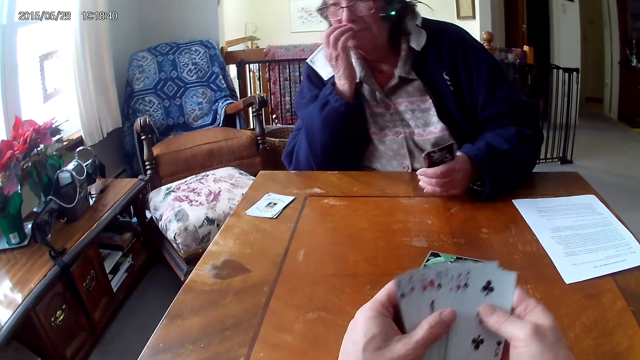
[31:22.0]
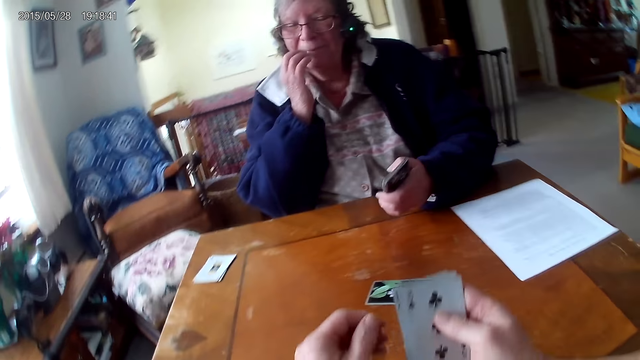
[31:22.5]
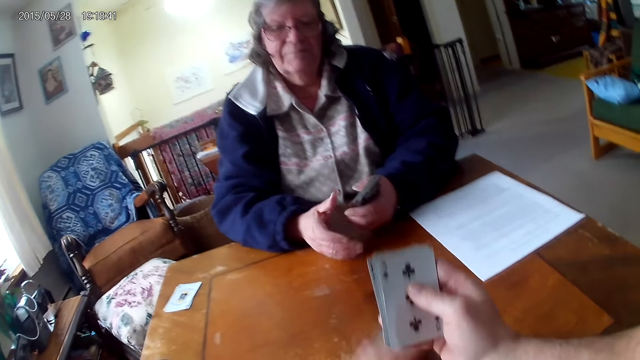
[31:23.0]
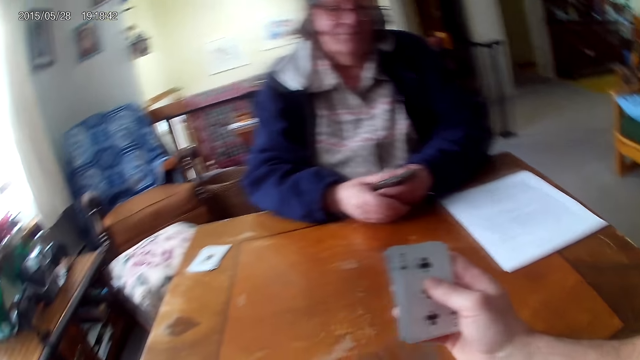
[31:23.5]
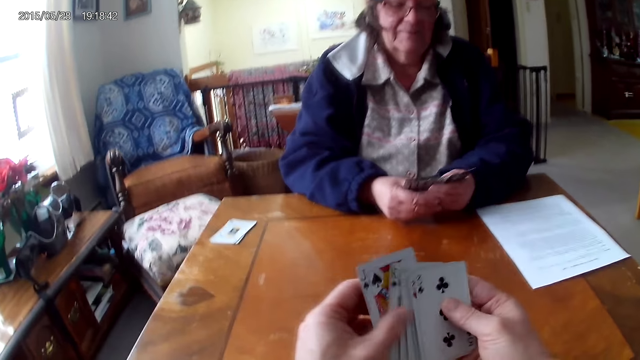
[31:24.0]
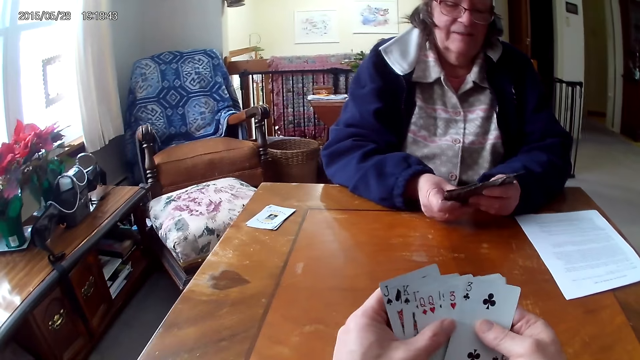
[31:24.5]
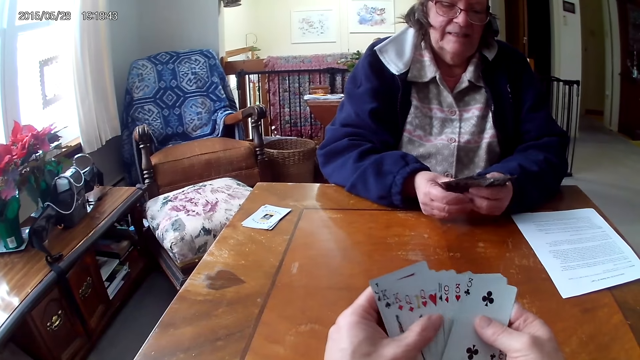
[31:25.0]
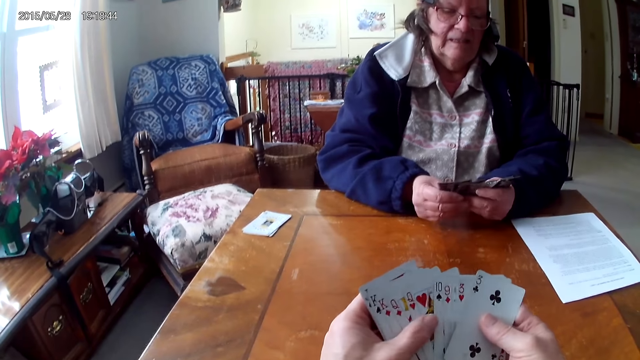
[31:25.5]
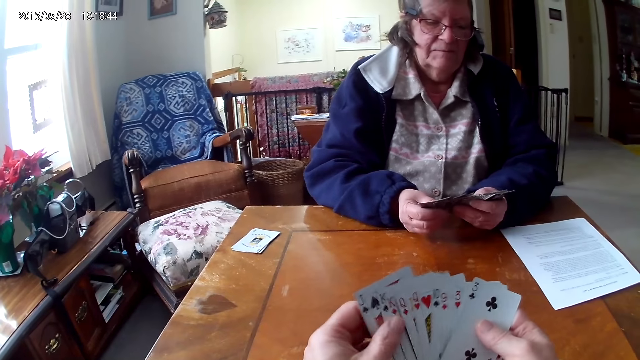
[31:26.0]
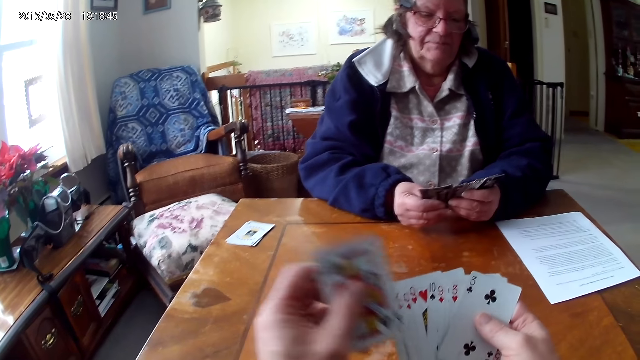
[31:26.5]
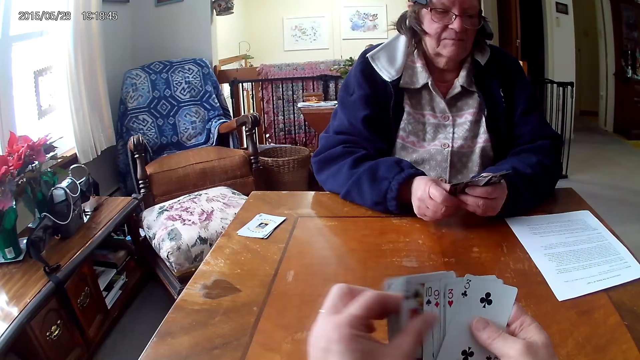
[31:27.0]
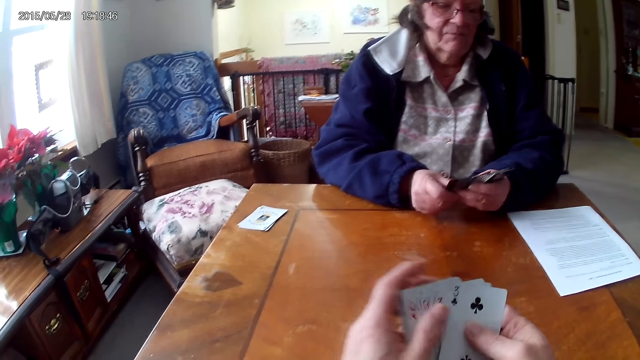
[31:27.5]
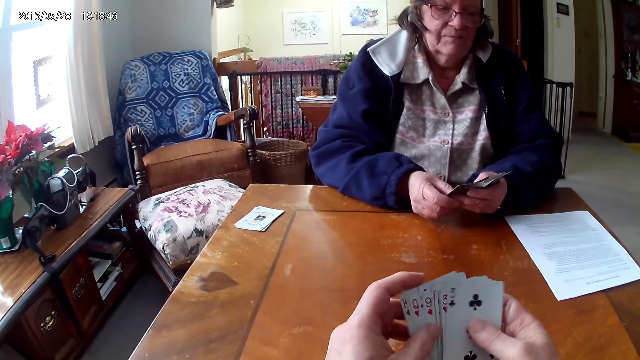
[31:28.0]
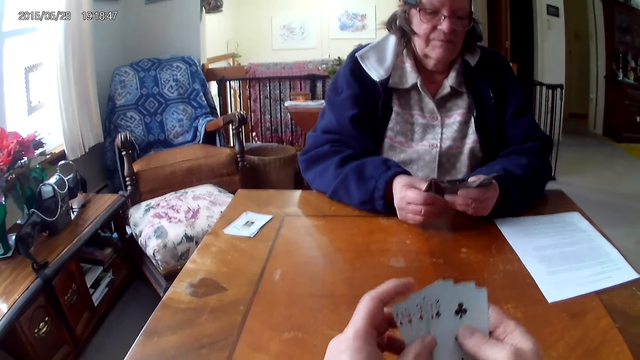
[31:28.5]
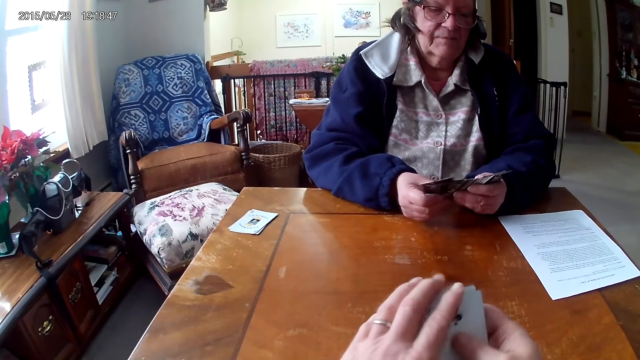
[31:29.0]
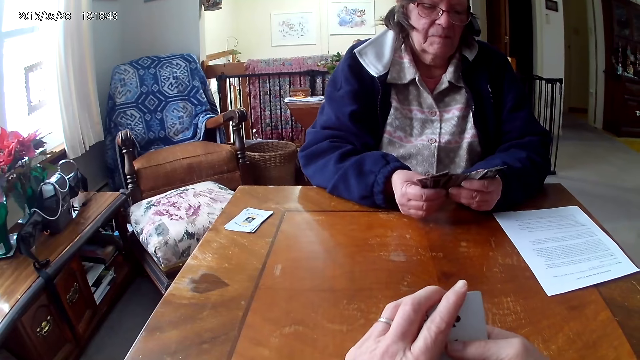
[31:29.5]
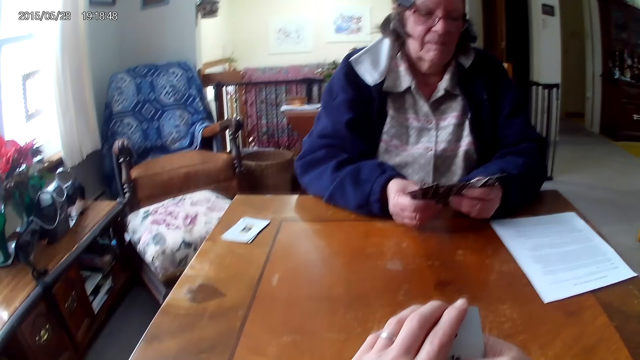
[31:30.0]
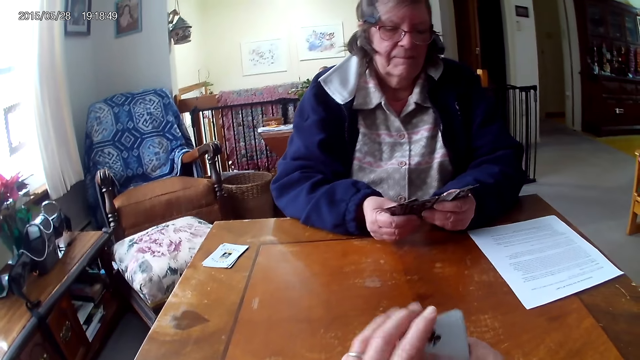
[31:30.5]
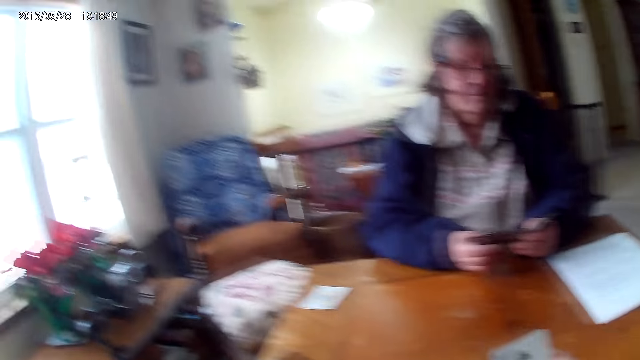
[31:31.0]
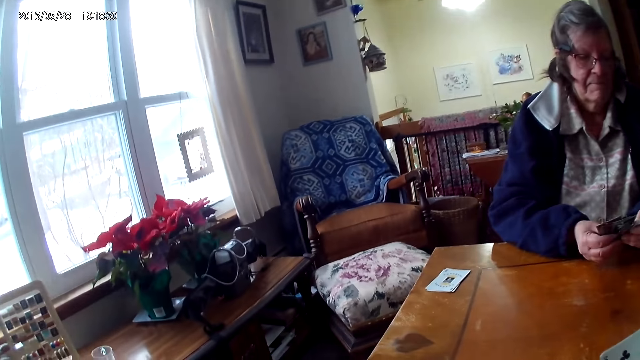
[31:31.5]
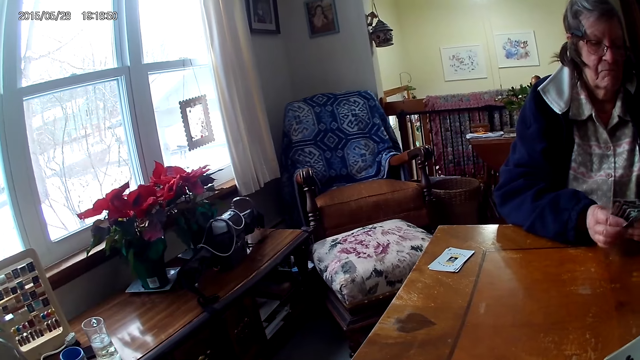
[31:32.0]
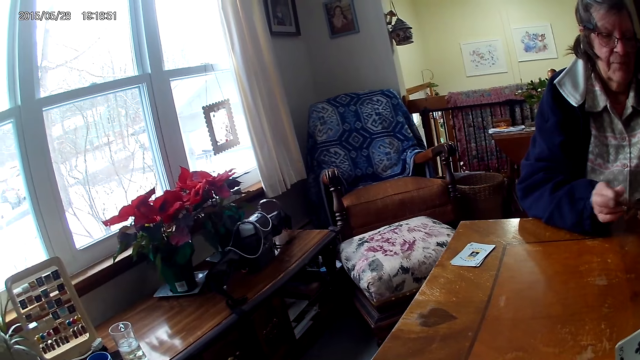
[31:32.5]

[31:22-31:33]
A man wipes the face. The camera wearer takes a card and arranges the cards. The man aligns the cards on the hands.

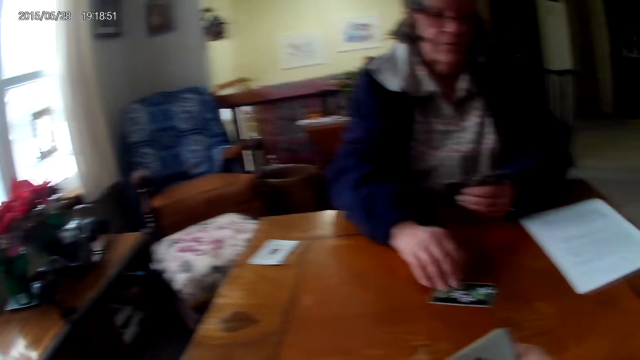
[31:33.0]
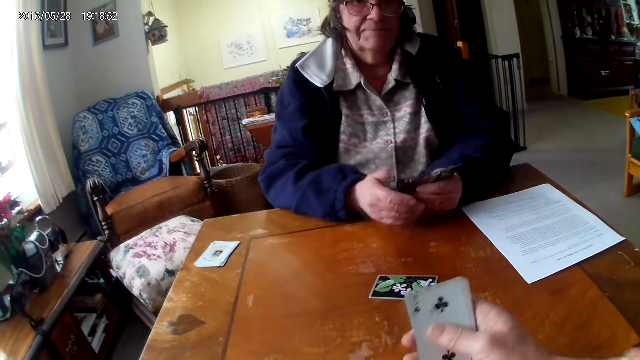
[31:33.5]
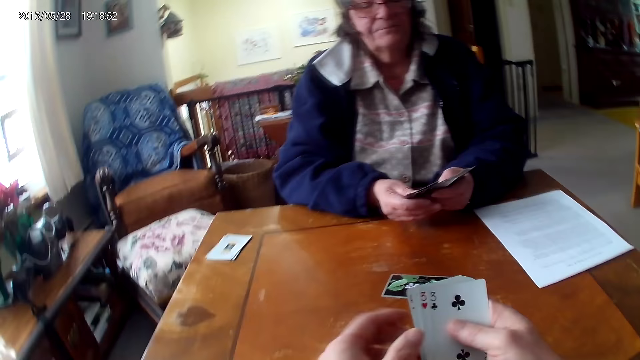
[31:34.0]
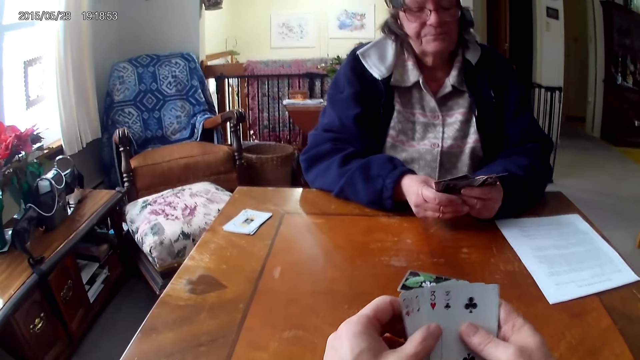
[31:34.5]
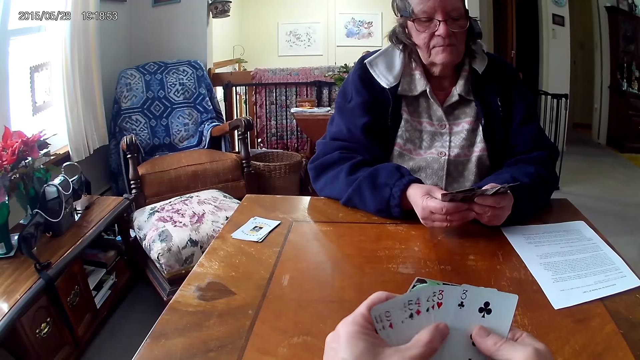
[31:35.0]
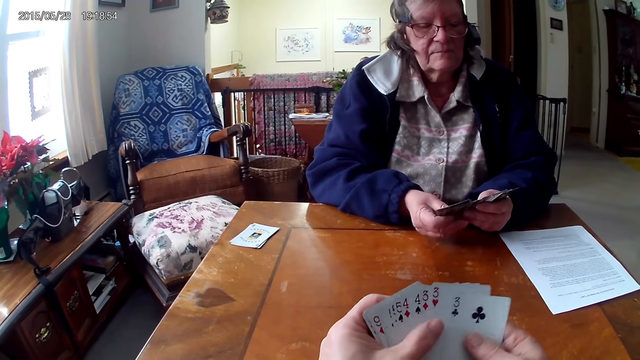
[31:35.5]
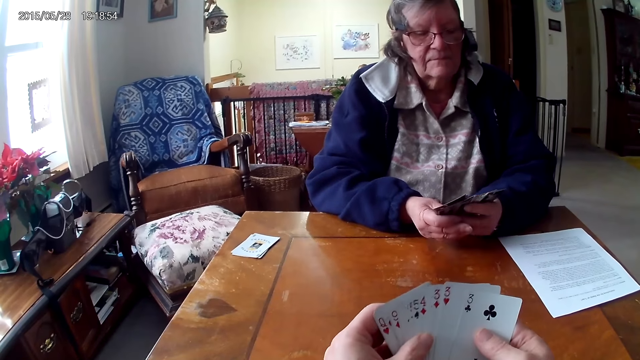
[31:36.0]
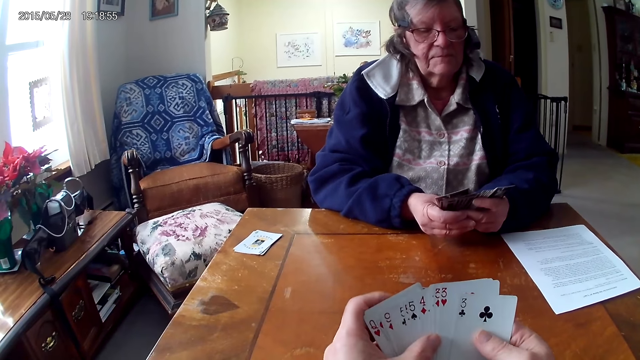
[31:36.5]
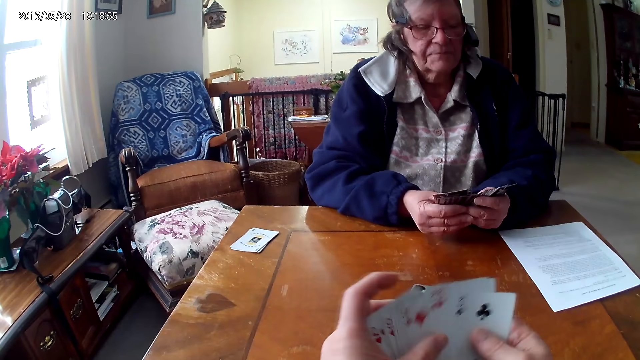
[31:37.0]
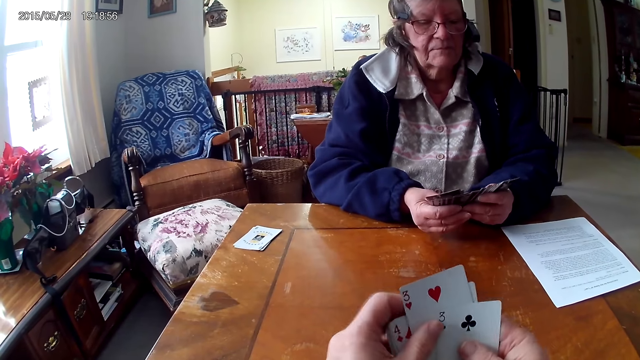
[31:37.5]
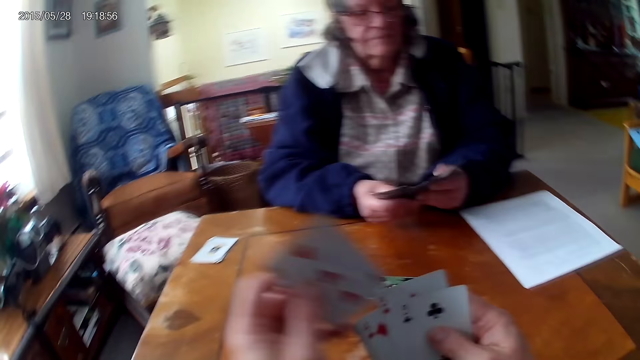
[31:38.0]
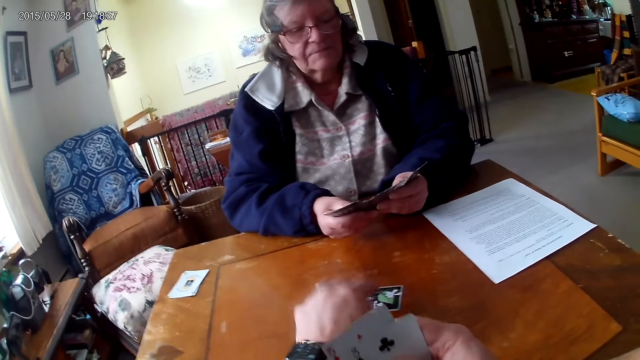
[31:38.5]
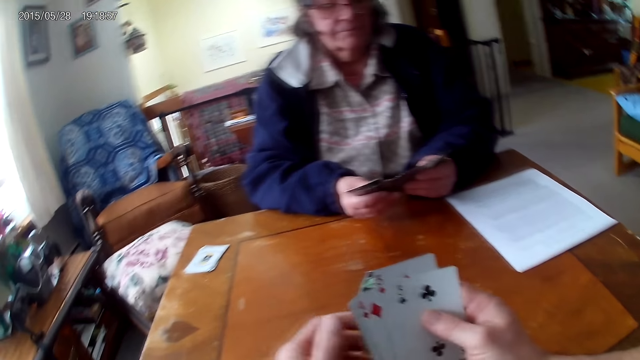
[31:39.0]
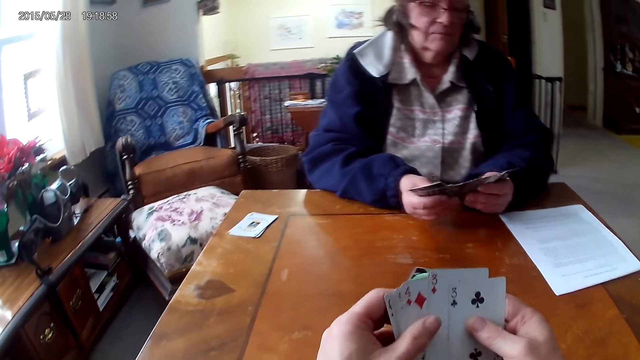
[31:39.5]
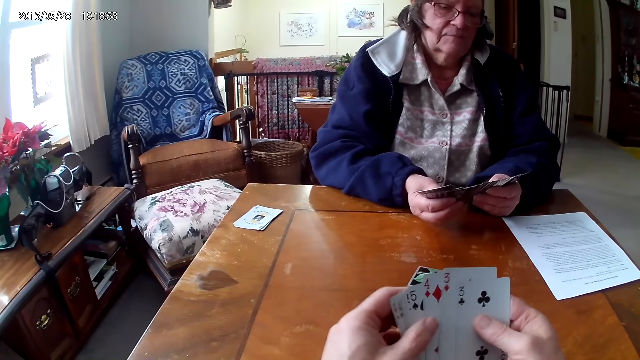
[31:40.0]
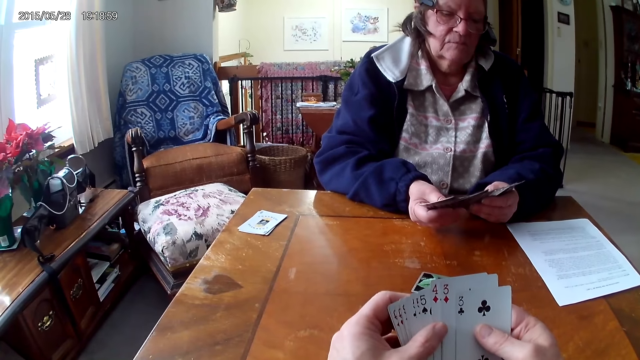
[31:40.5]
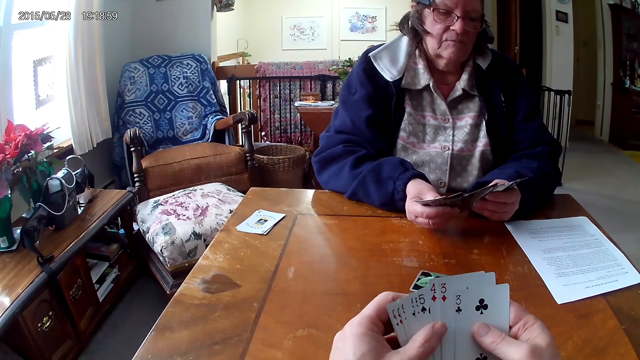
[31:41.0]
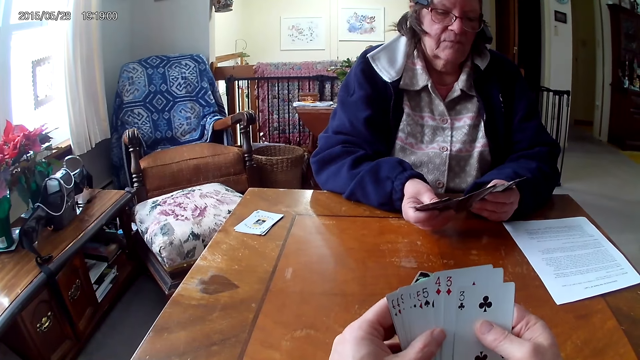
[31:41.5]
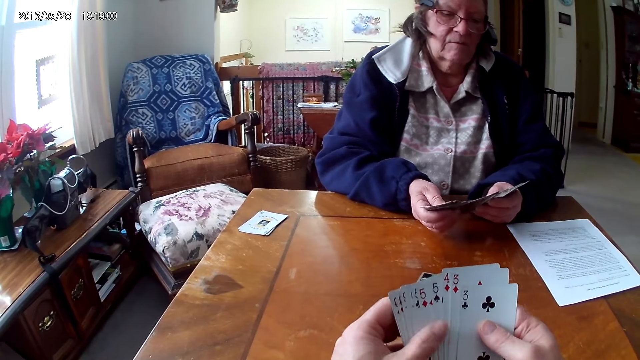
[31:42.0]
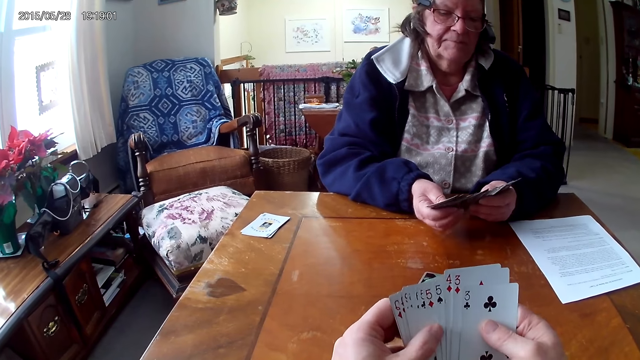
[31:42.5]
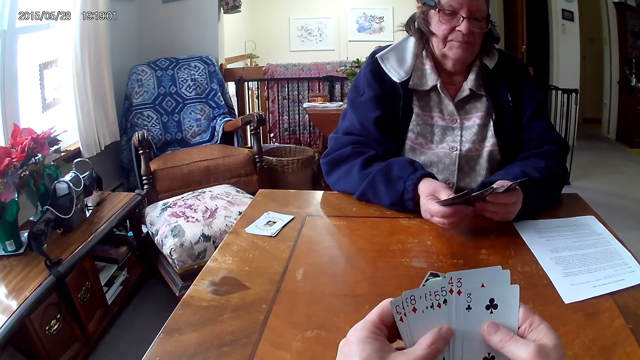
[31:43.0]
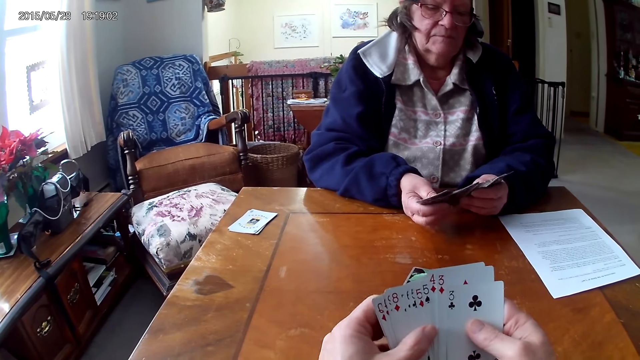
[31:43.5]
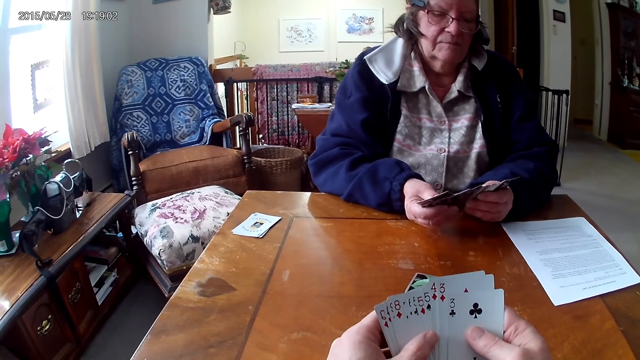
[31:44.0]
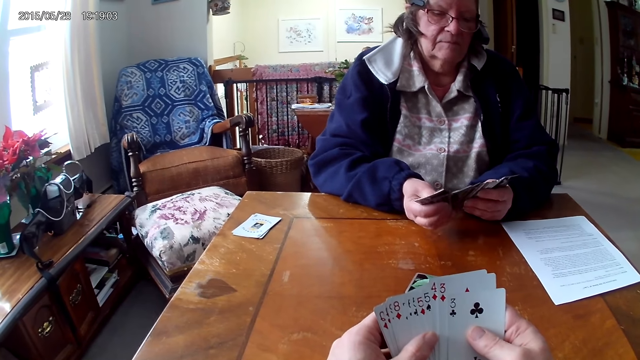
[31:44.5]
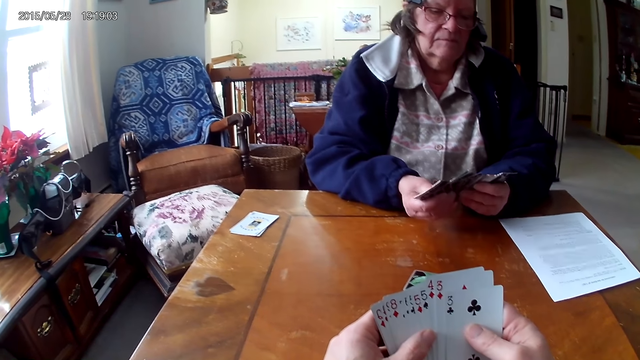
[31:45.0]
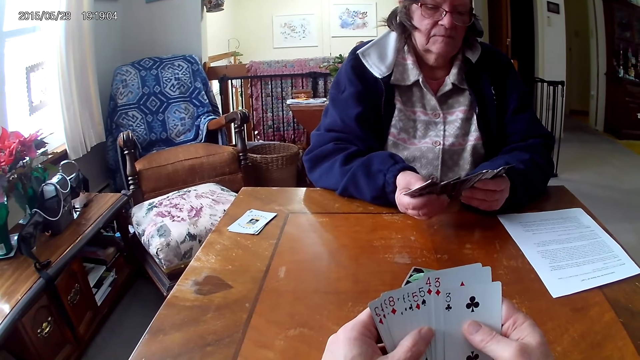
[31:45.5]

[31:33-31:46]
A man drops the card on the table. The camera wearer arranges the cards. They drop the card on the table. The man arranges the cards. The camera wearer aligns the cards on the hands.
